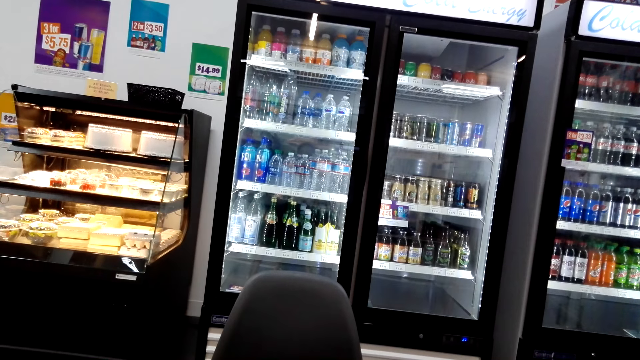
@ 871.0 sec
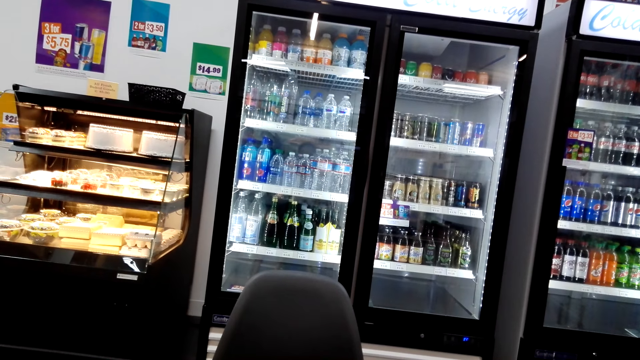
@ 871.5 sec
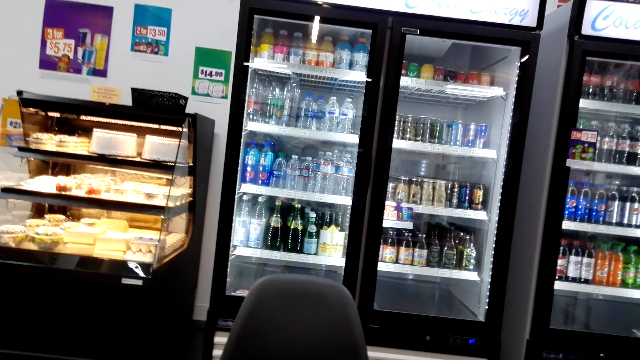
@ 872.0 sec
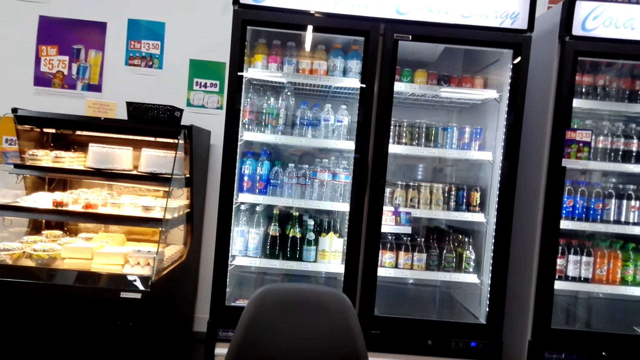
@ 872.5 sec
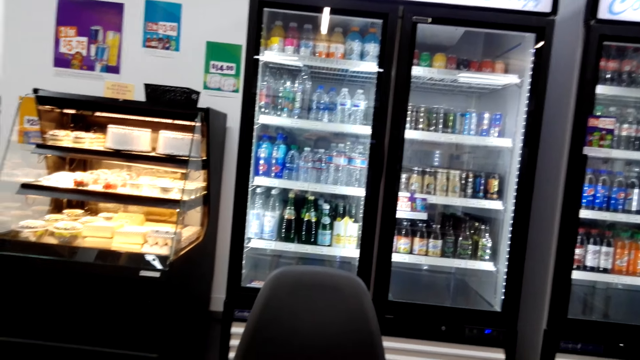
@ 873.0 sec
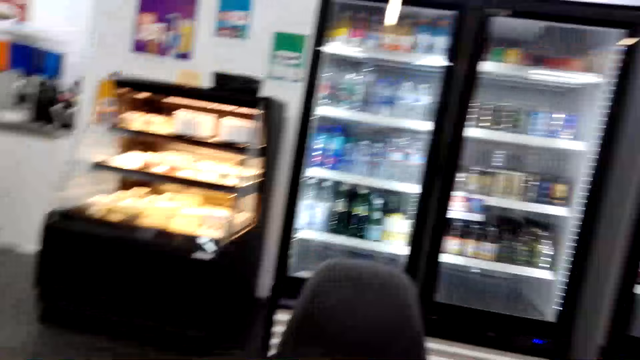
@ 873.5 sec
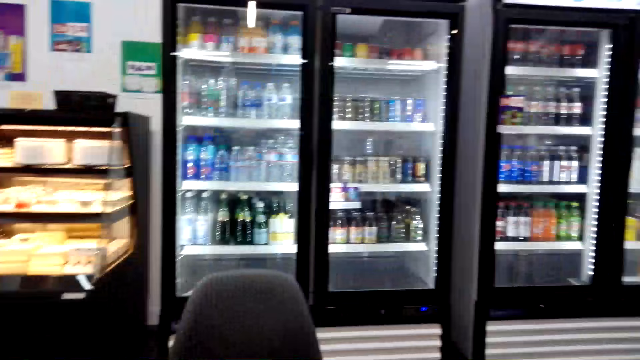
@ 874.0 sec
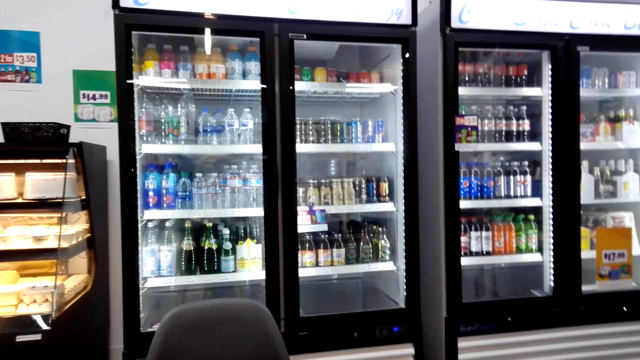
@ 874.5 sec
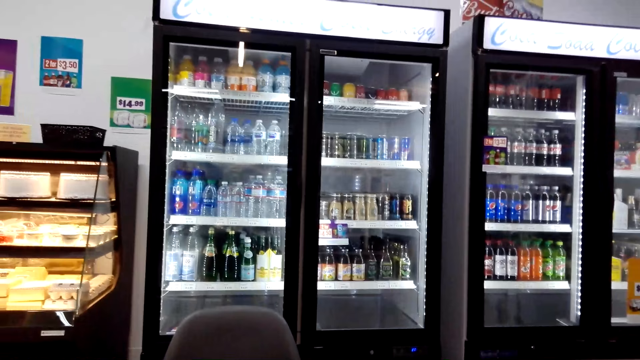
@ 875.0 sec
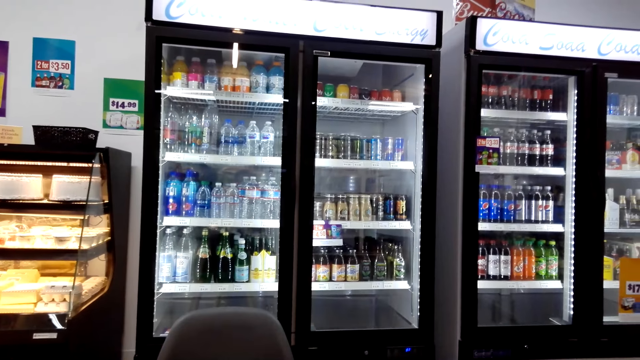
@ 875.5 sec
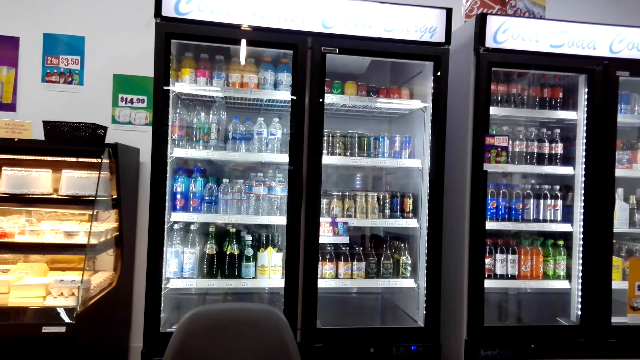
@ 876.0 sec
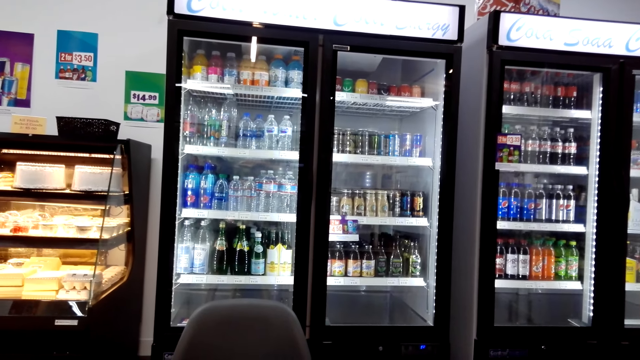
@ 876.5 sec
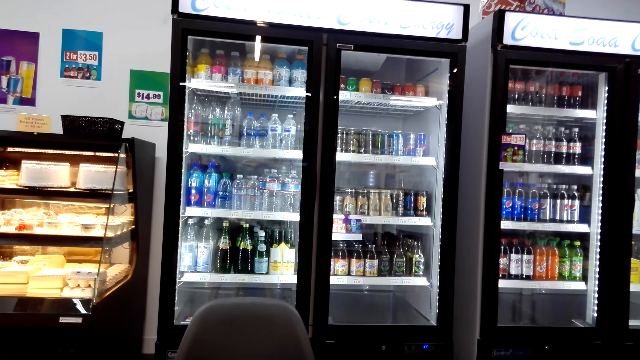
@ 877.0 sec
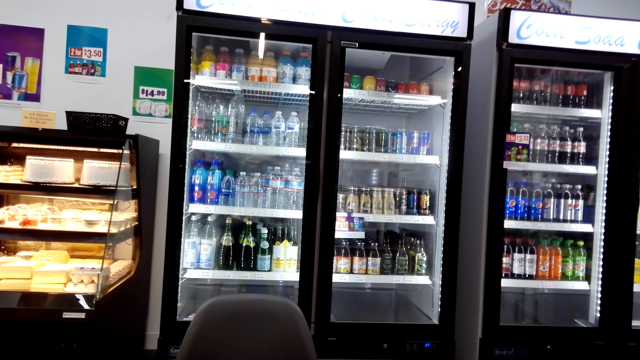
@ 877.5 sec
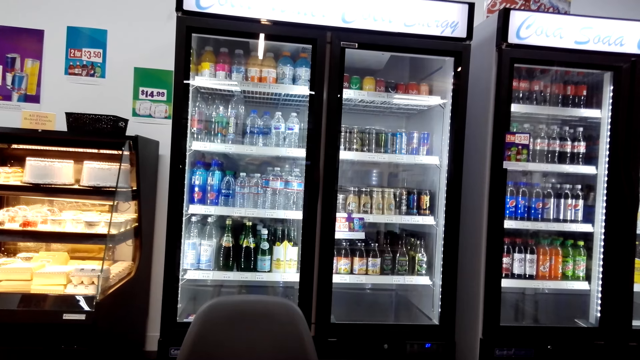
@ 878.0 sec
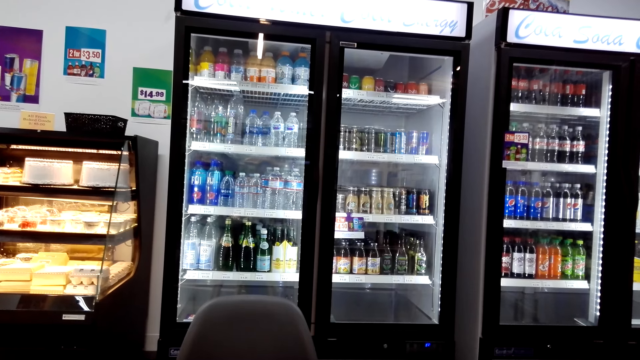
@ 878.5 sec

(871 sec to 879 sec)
The camera wearer moves their hand. They look around the supermarket.

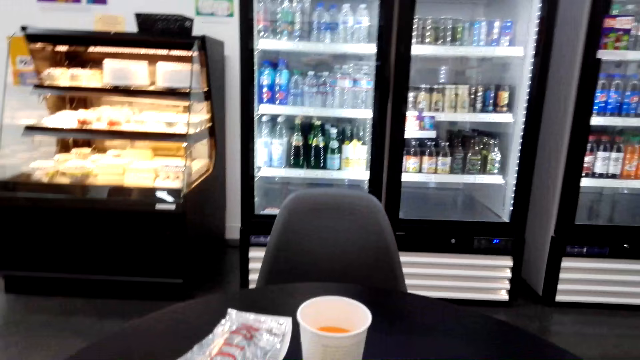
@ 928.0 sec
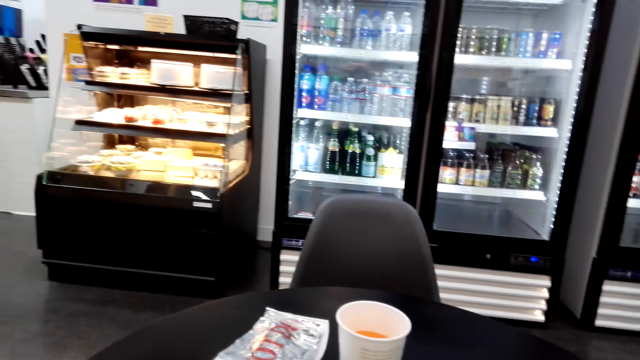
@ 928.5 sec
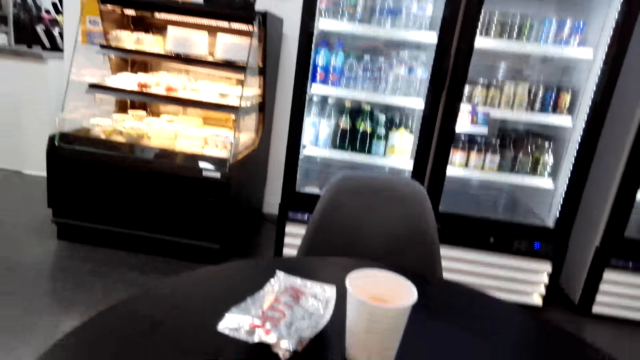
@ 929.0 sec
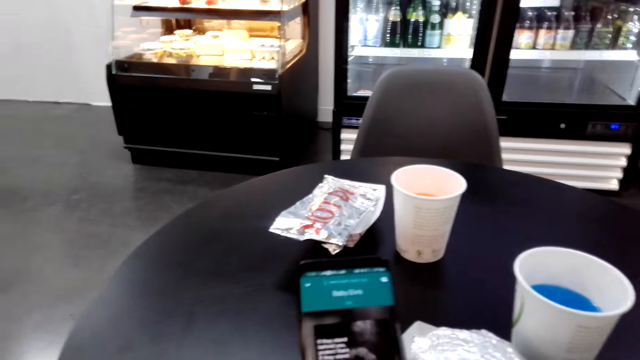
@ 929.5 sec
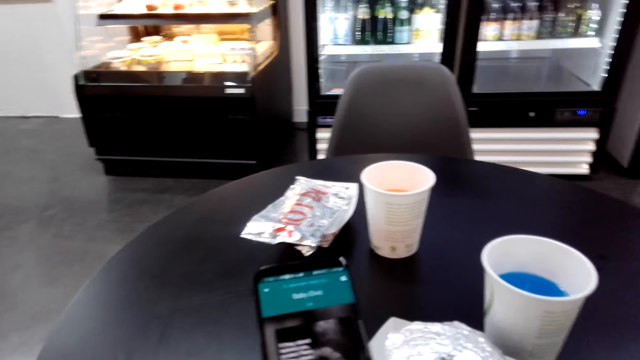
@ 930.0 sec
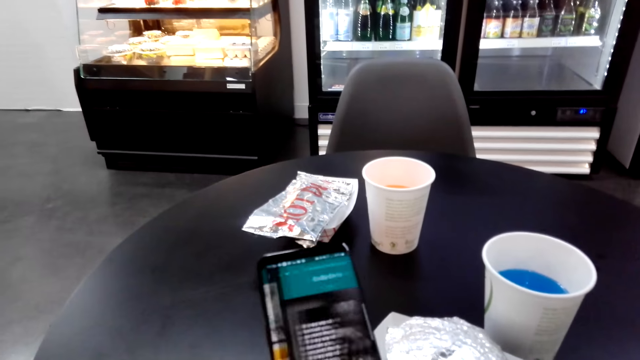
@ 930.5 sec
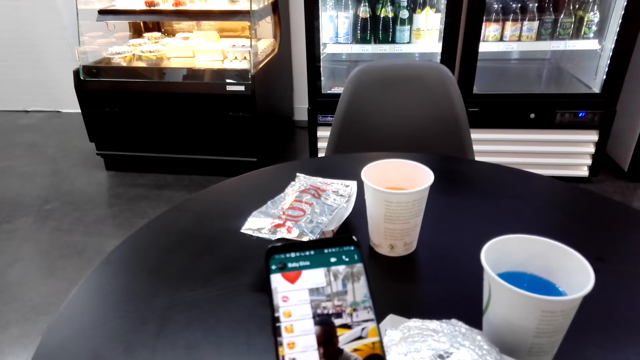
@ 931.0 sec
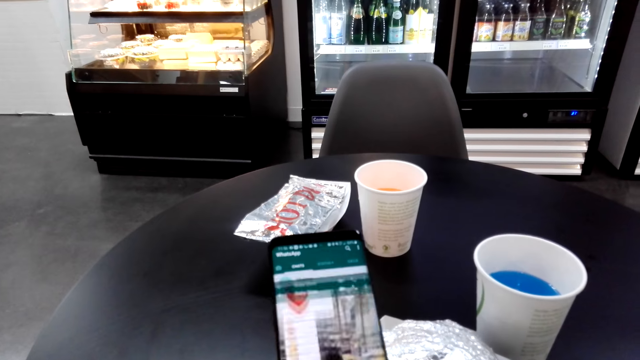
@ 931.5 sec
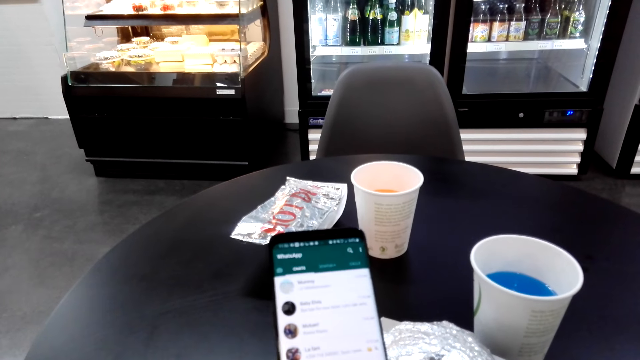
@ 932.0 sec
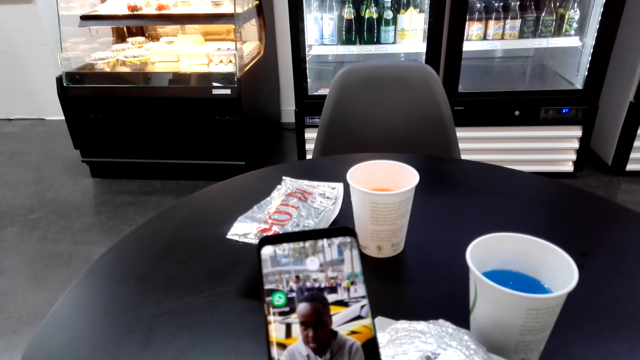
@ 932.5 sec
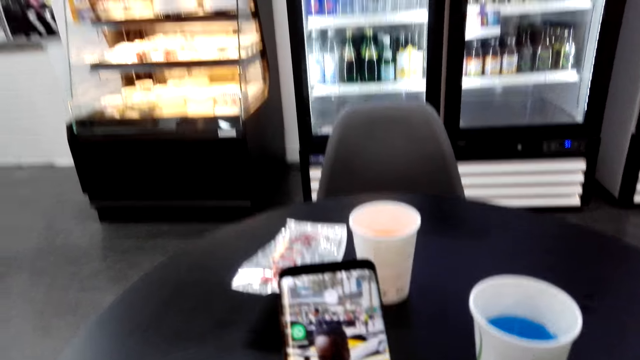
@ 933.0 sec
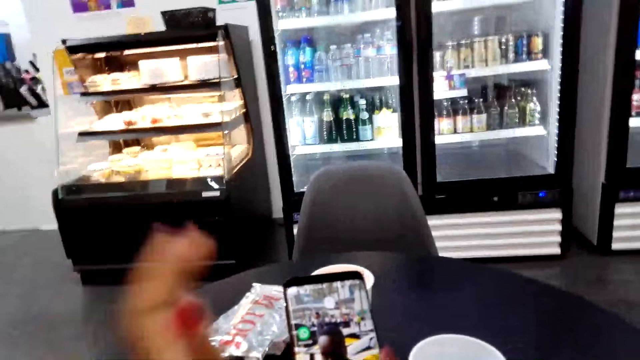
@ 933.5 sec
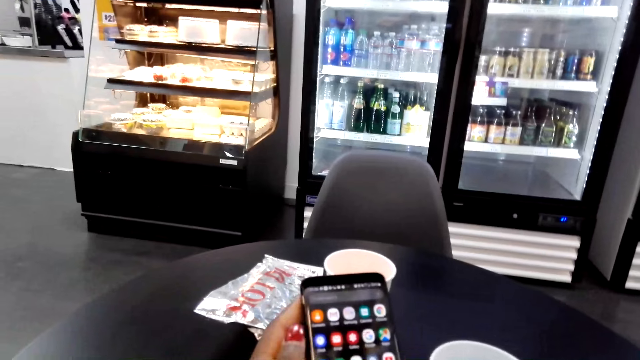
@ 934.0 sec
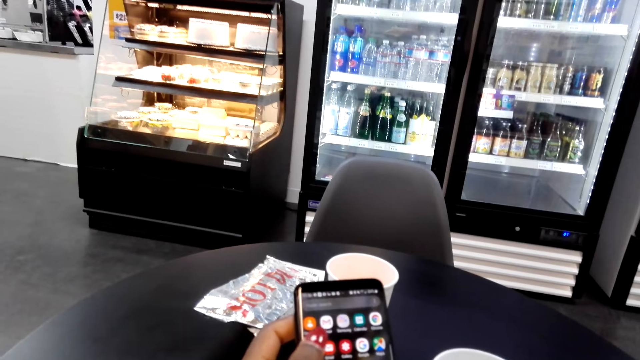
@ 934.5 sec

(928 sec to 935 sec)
The camera wearer uses the phone.

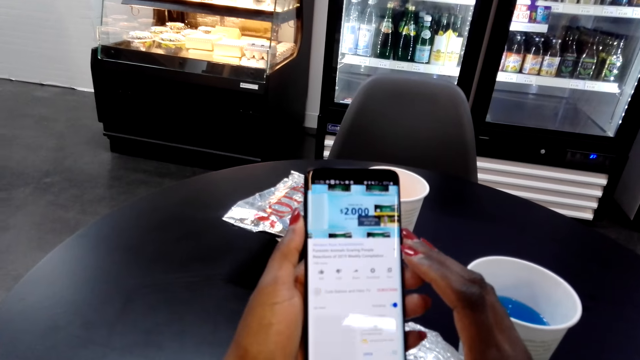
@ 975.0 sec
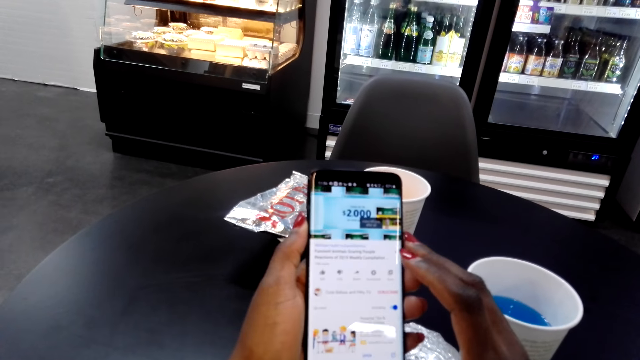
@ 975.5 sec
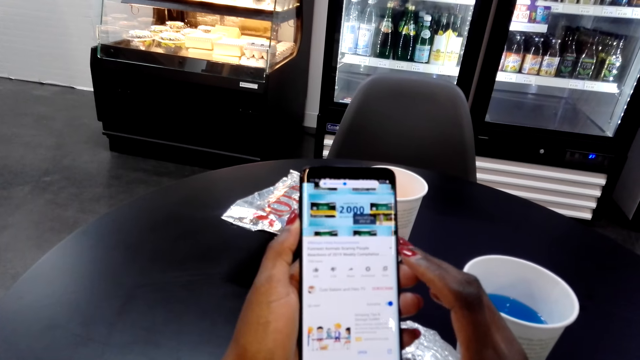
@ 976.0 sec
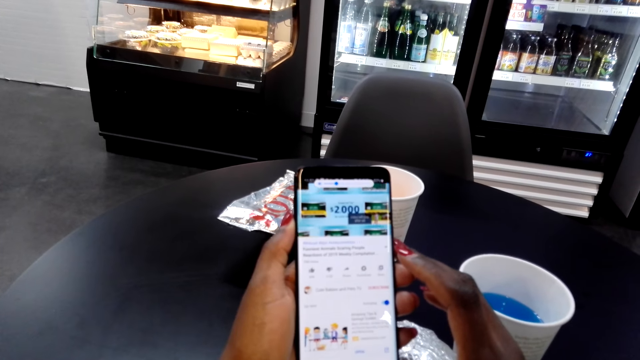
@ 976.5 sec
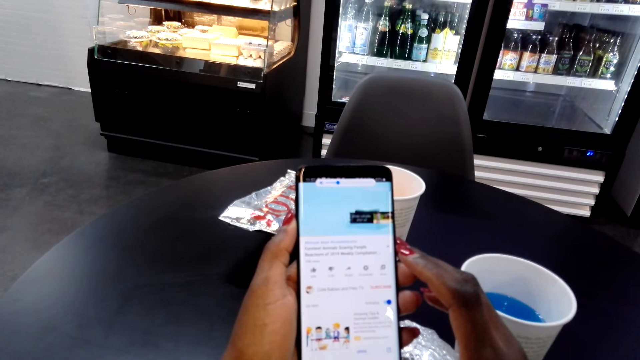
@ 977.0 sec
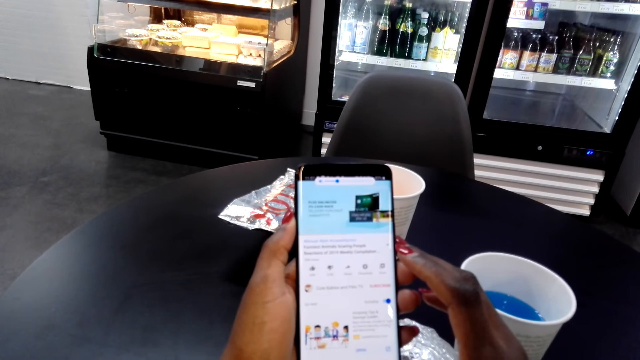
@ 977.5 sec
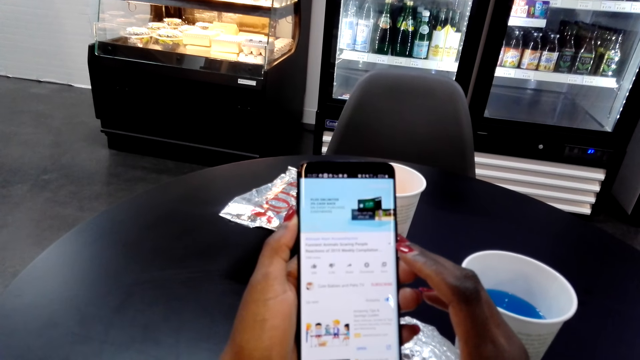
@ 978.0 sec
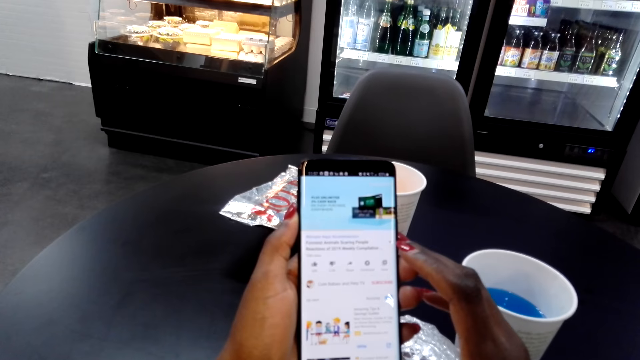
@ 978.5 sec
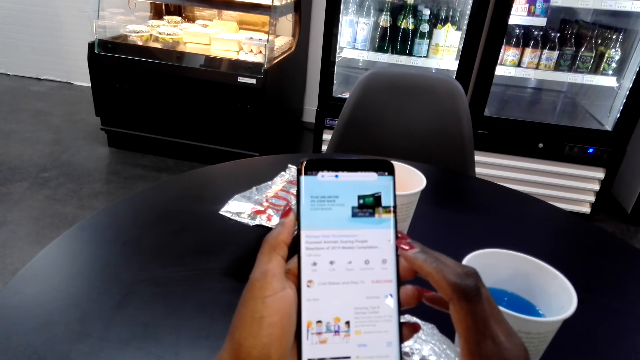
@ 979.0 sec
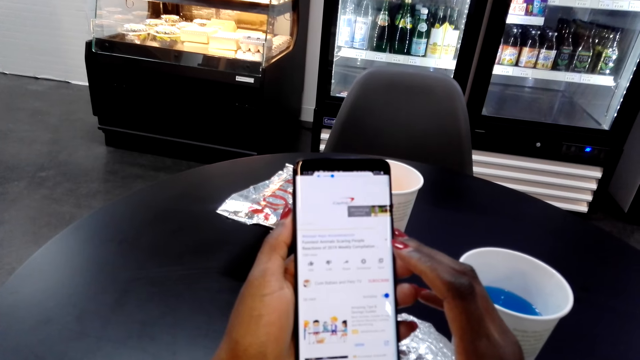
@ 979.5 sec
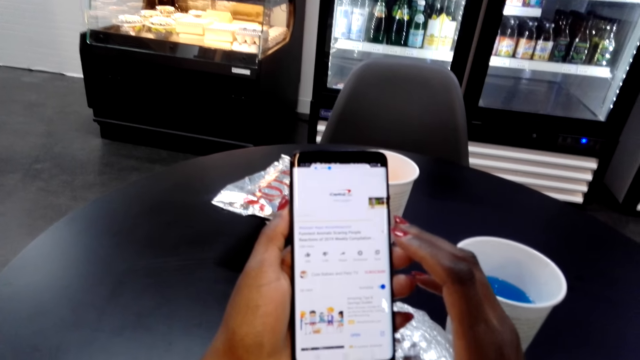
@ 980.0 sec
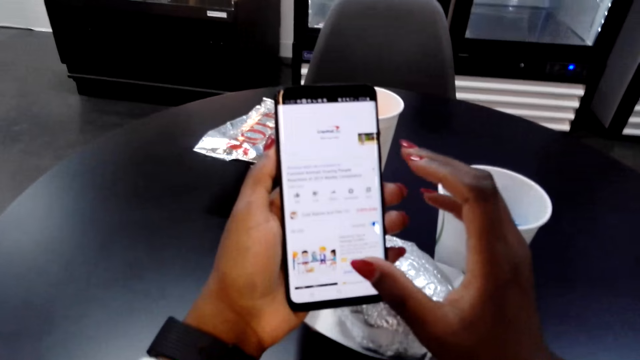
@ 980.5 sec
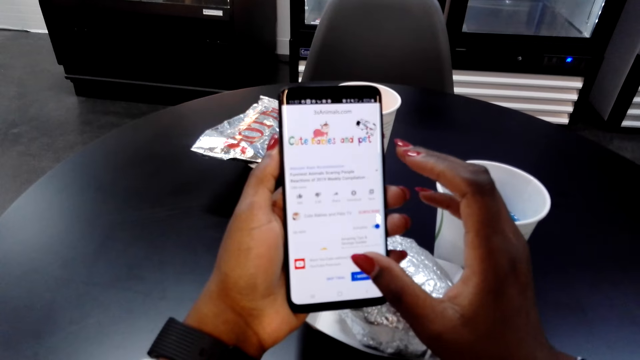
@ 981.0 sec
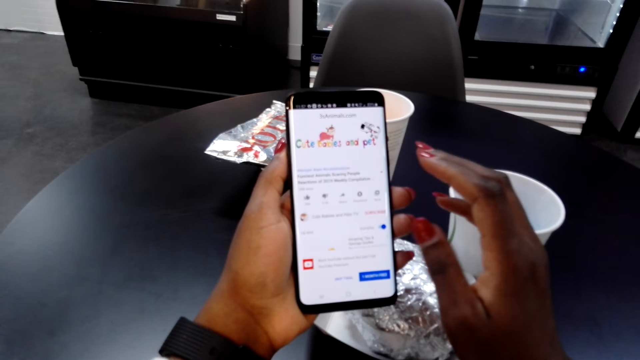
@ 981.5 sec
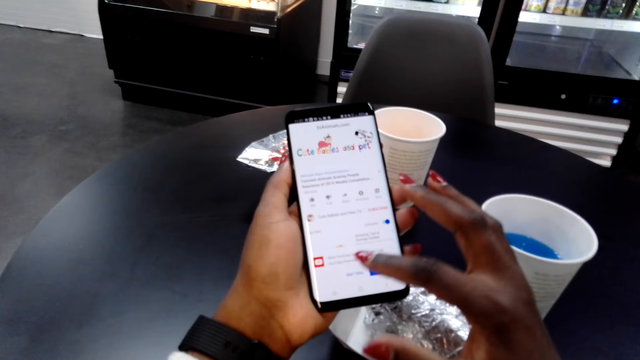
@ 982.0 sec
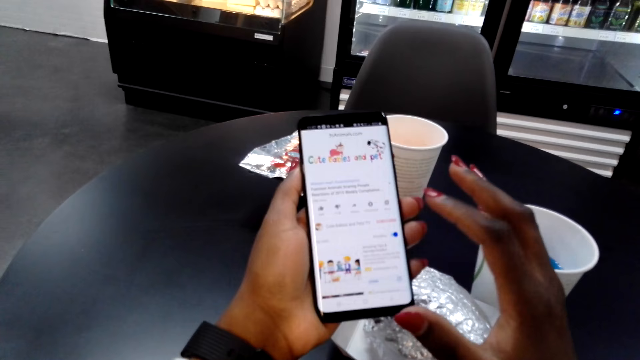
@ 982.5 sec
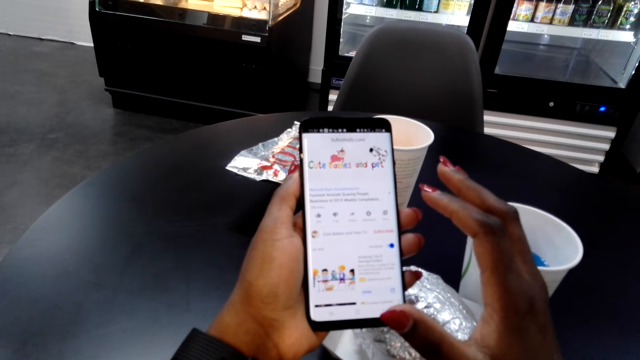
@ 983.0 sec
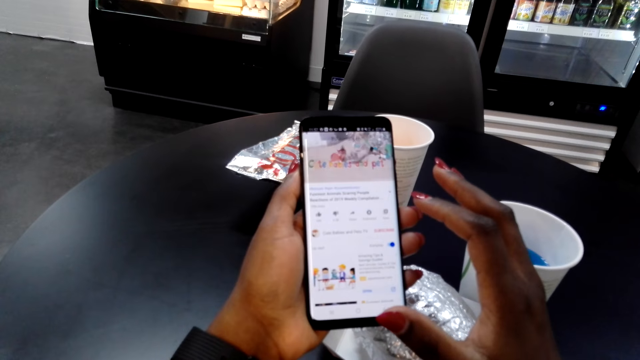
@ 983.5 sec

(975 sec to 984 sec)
The camera wearer watches on the phone. They operate the phone.
